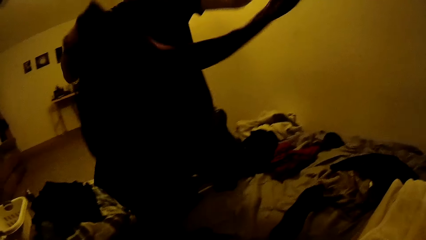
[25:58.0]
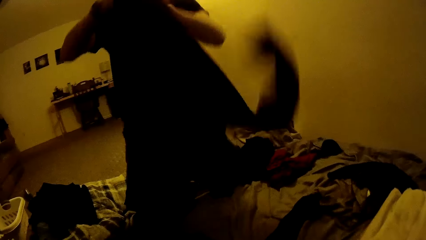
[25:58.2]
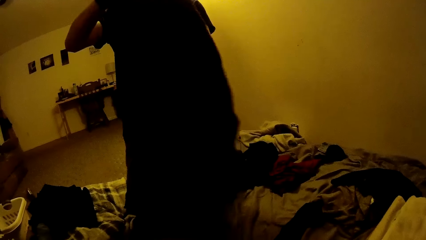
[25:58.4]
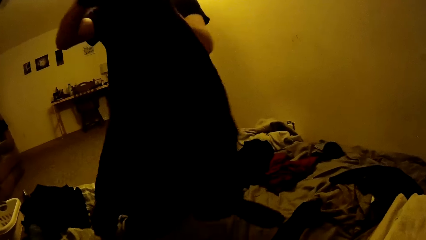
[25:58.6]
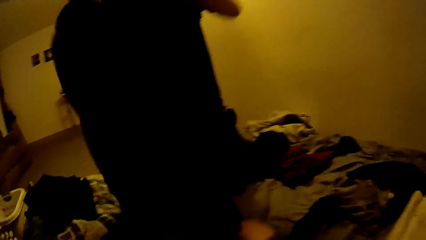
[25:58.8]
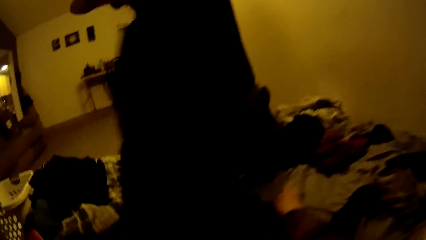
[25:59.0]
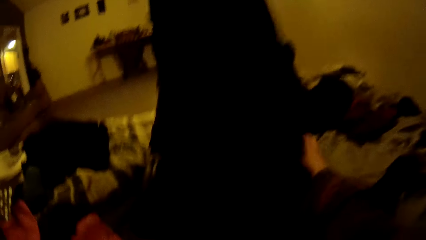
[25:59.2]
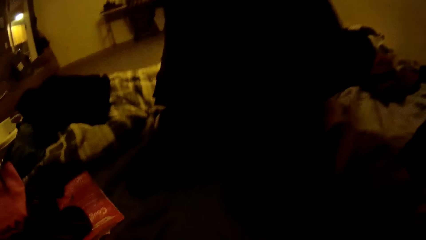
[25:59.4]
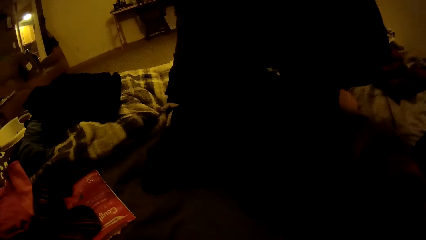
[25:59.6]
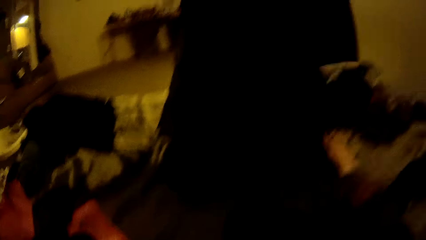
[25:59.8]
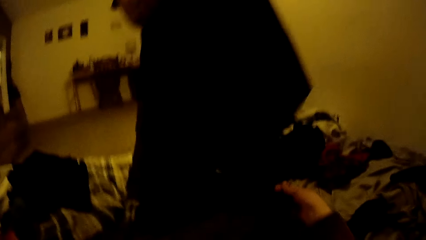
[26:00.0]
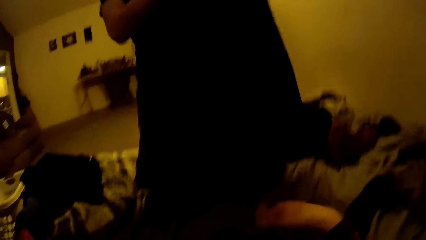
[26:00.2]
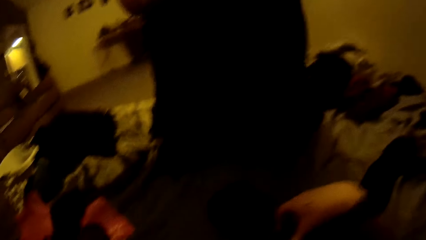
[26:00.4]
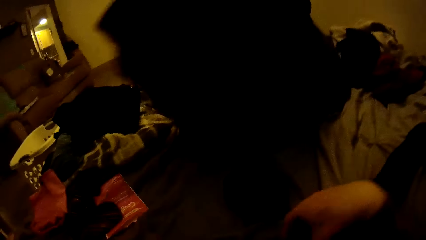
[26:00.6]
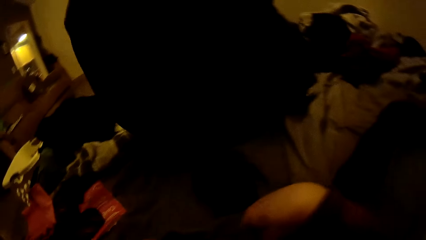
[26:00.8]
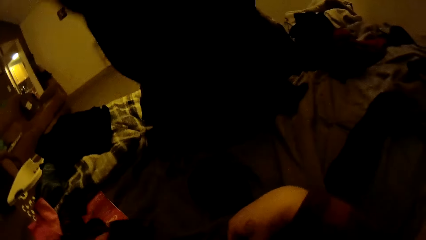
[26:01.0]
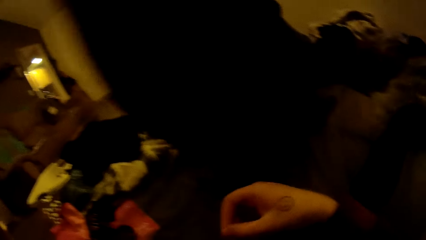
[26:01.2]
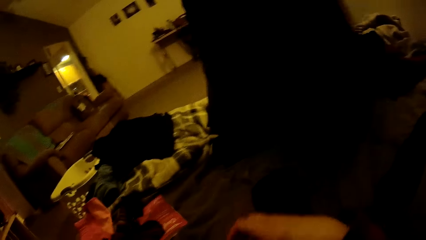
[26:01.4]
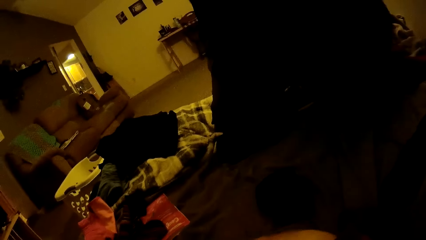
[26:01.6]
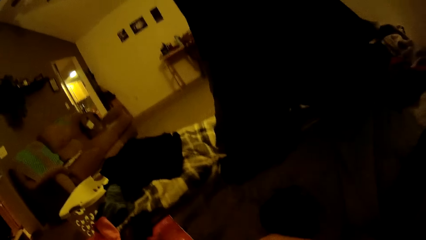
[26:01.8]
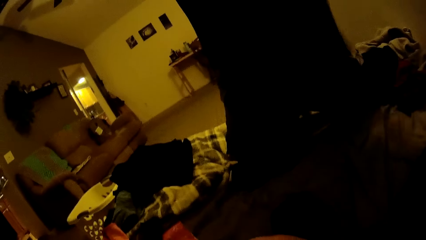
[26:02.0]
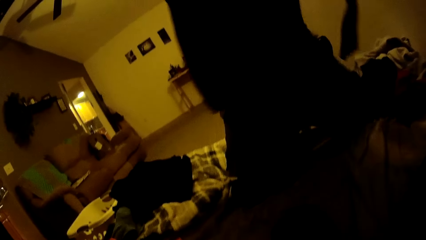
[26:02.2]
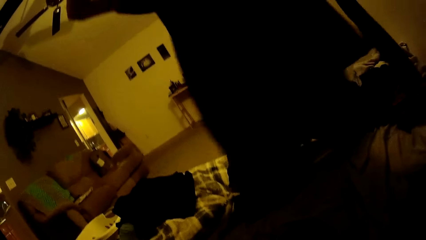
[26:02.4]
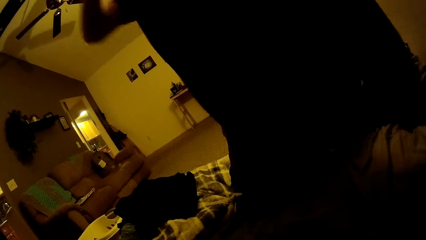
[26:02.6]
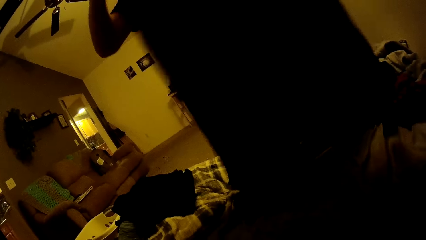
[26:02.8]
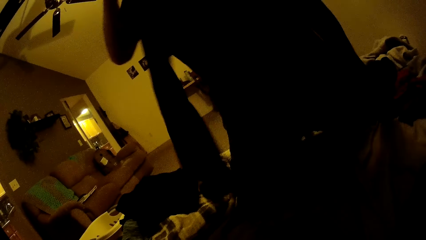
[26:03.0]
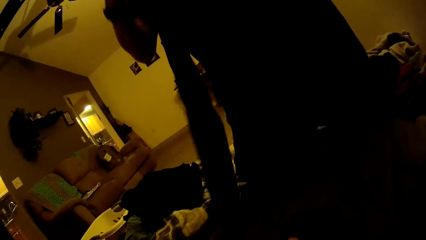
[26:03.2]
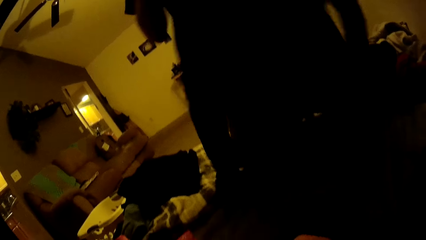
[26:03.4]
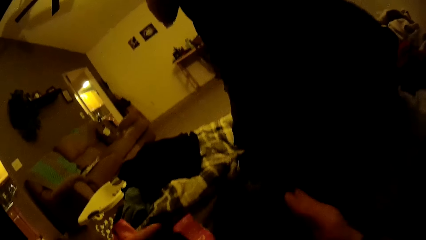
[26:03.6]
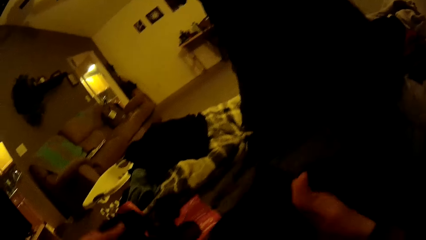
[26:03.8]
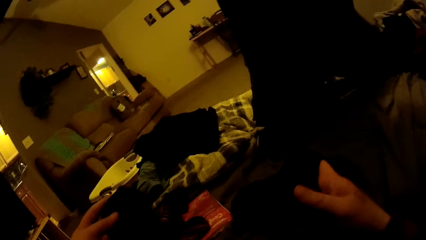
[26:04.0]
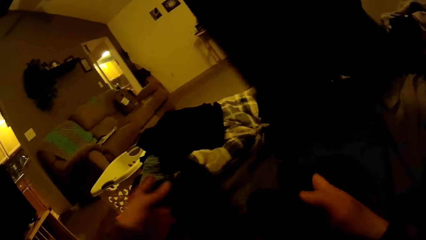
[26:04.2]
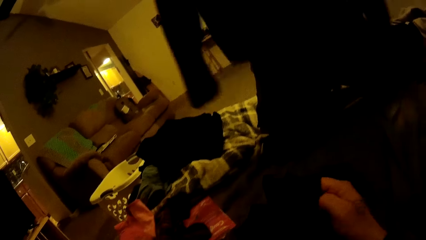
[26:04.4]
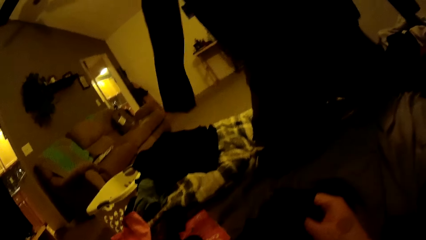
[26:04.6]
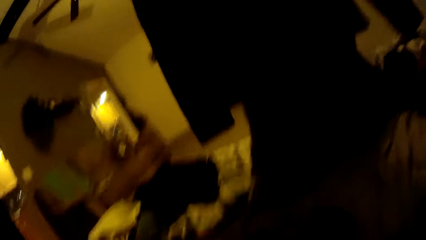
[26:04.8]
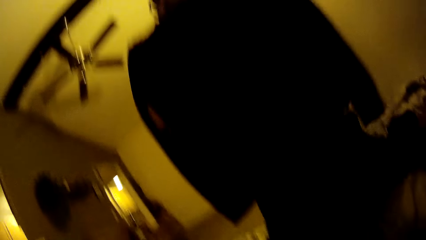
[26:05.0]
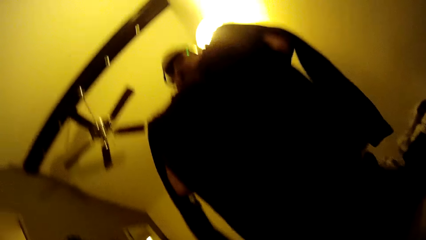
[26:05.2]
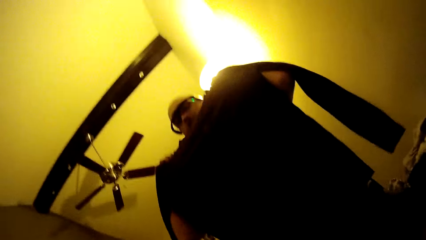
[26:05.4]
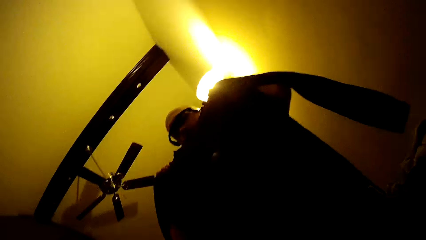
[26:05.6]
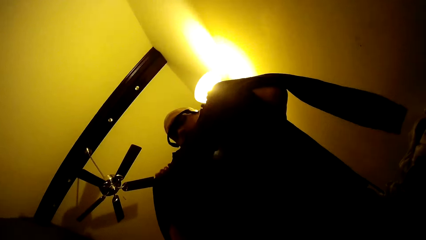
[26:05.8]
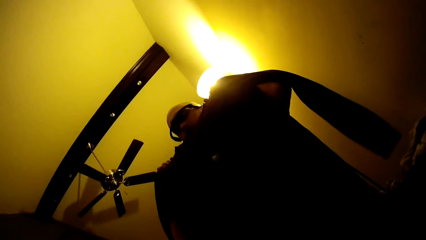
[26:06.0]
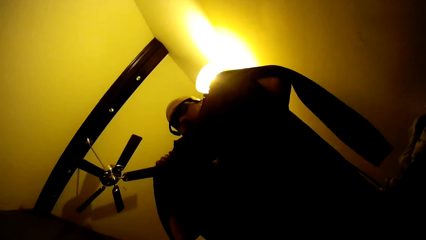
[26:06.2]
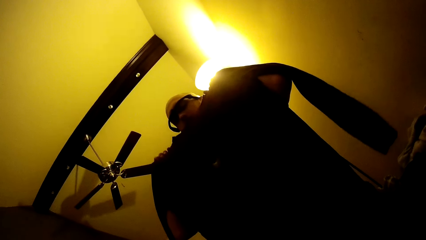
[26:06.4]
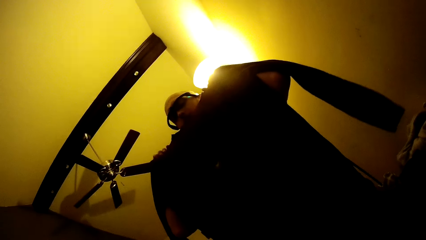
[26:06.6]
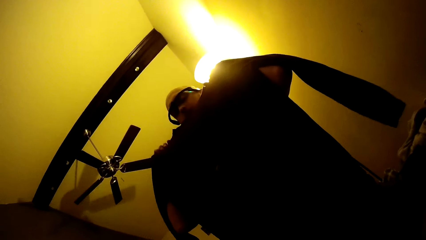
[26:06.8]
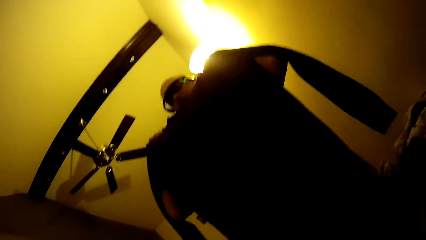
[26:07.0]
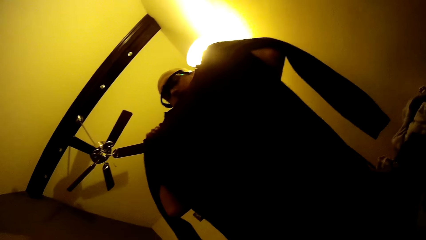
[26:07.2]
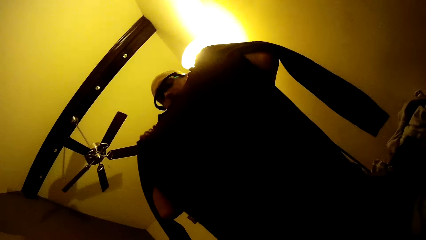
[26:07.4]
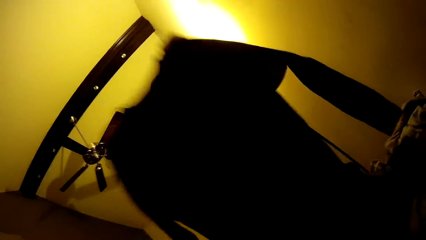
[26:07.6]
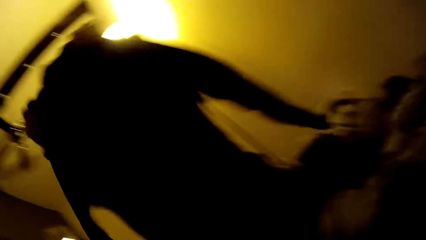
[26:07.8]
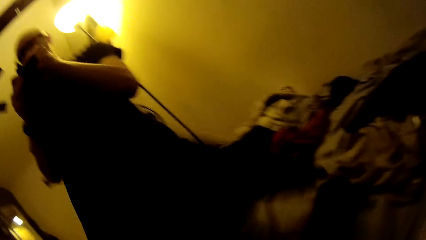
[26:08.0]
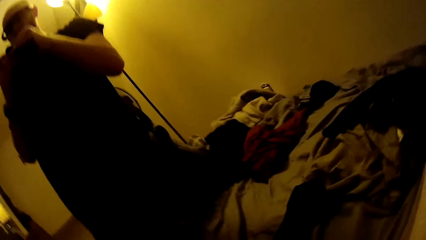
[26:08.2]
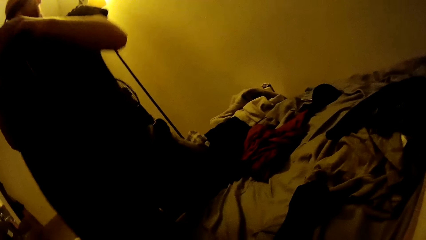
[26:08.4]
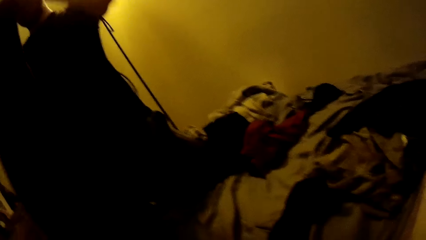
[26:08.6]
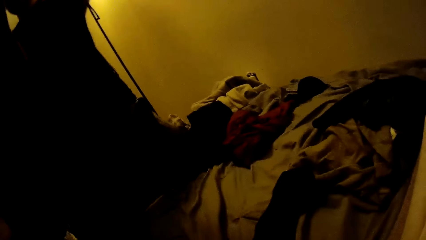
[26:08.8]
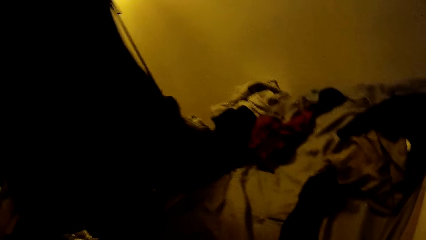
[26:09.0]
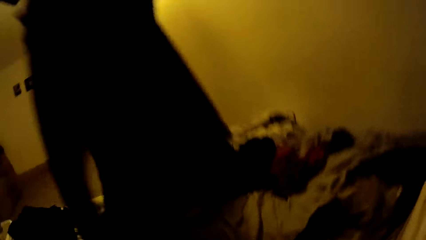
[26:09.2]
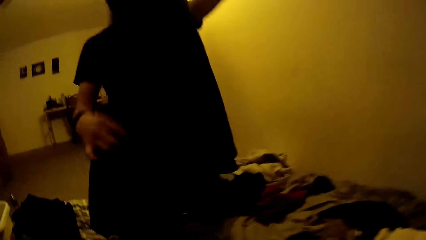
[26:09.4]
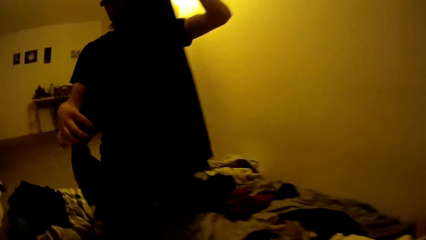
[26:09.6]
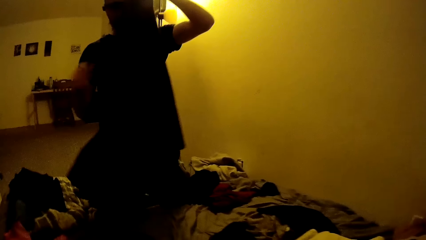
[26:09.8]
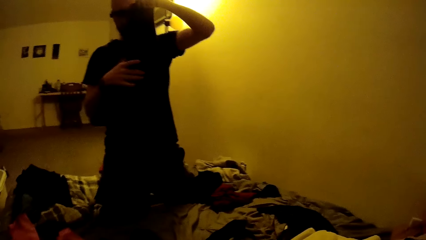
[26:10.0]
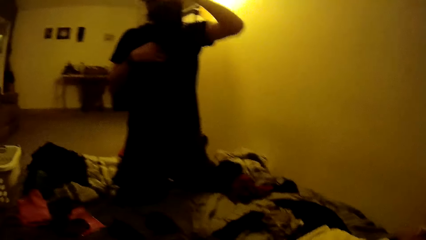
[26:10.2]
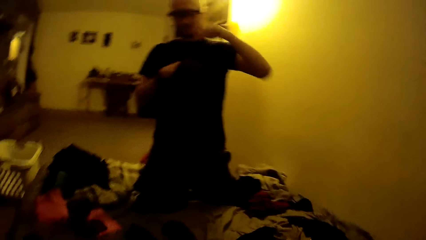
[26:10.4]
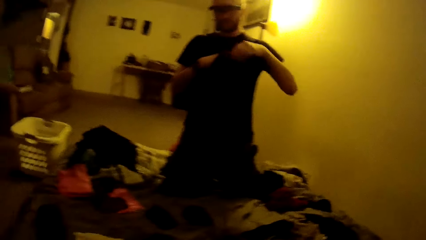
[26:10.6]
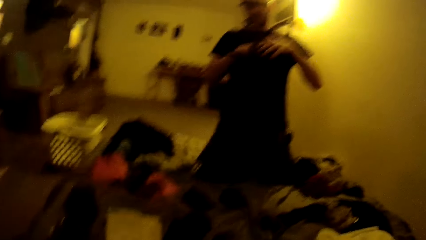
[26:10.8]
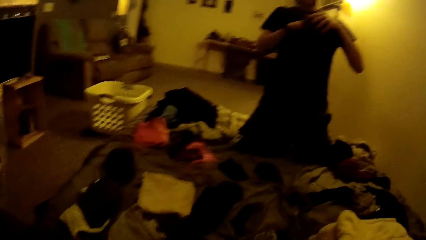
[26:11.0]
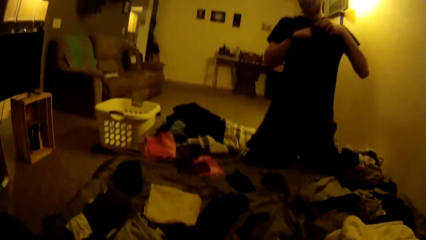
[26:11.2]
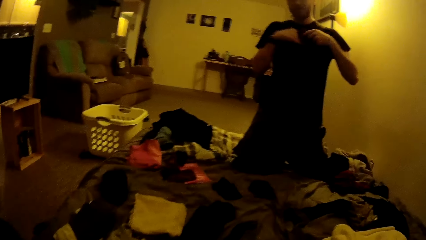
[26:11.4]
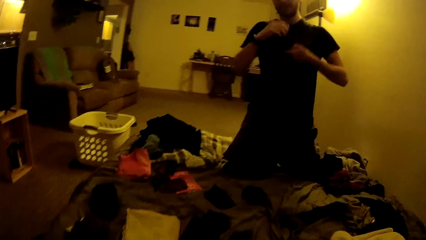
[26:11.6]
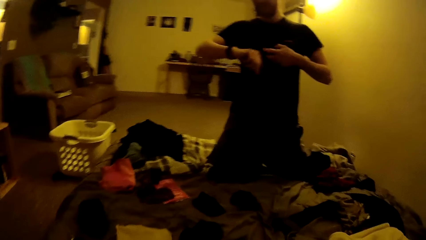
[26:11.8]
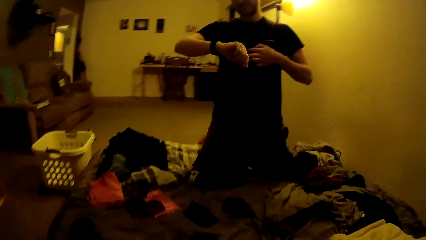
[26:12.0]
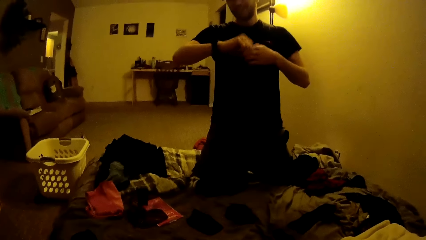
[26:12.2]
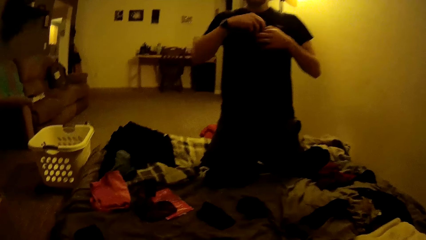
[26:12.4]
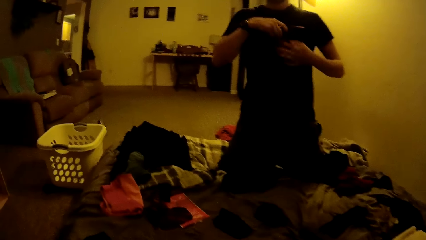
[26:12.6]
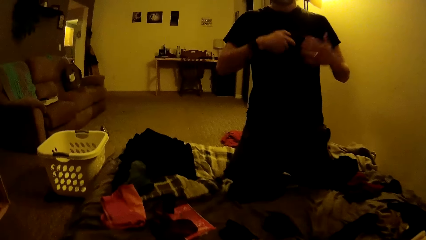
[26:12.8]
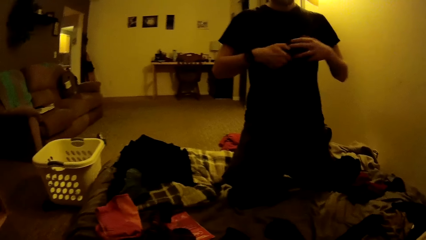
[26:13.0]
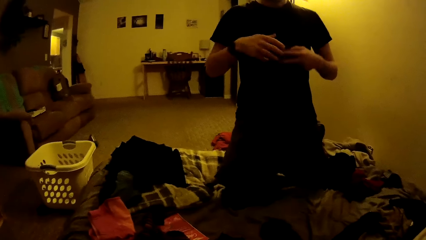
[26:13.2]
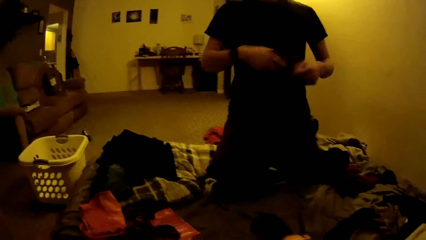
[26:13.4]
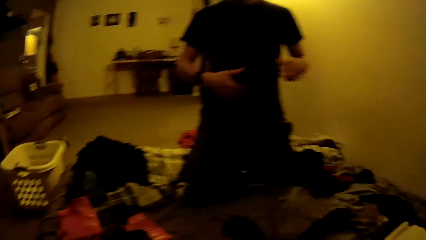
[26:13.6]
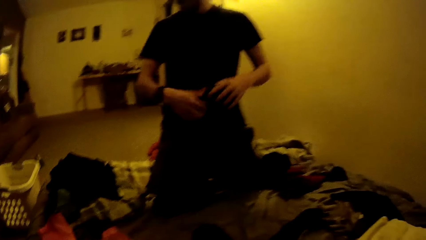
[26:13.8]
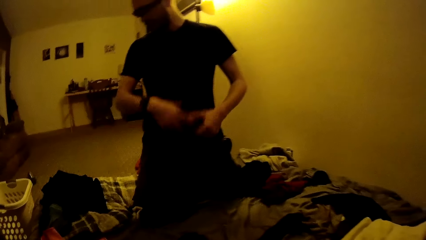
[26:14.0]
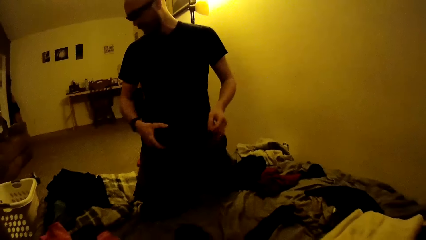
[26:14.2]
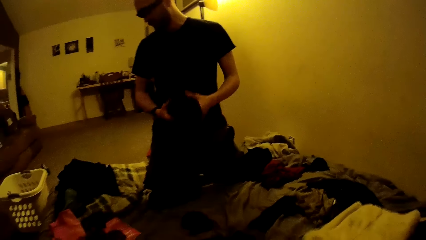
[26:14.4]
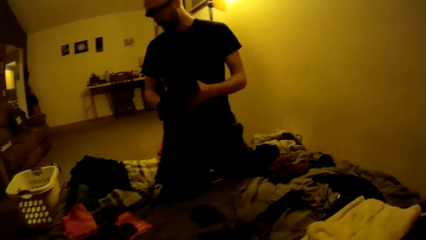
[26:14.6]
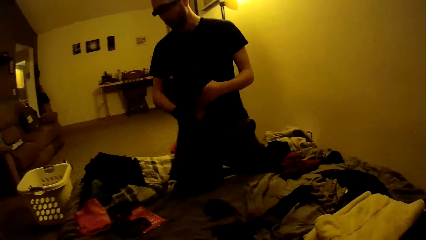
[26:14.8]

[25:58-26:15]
The camera wearer holds two clothes in both hands. She passes the cloth in her left hand to her right hand. The man folds the shirt with both hands.
